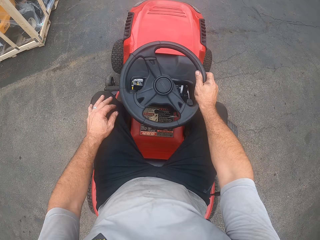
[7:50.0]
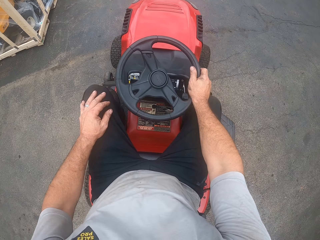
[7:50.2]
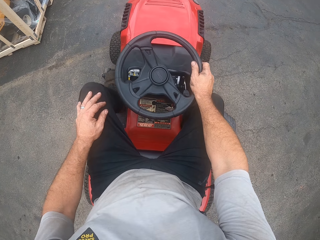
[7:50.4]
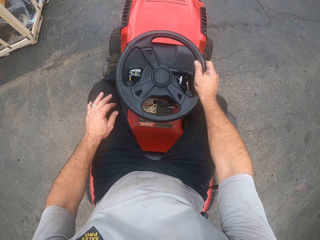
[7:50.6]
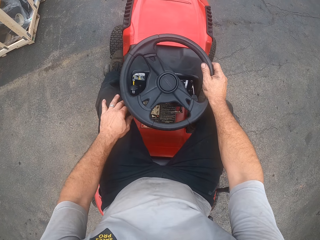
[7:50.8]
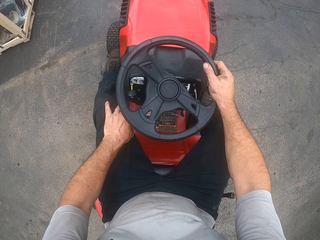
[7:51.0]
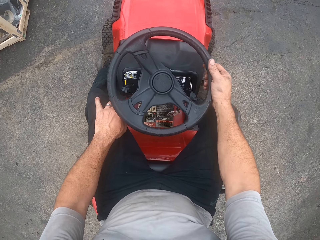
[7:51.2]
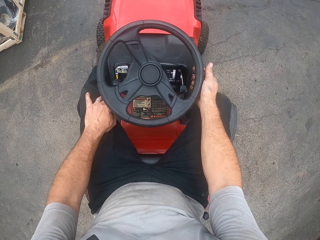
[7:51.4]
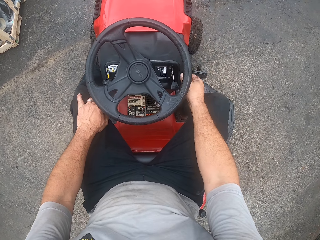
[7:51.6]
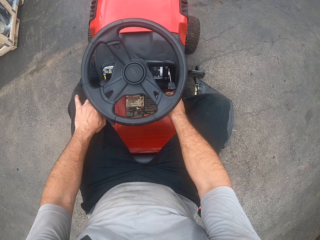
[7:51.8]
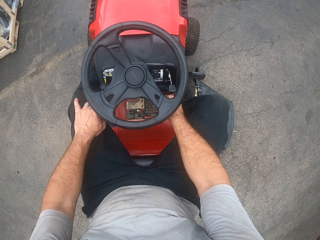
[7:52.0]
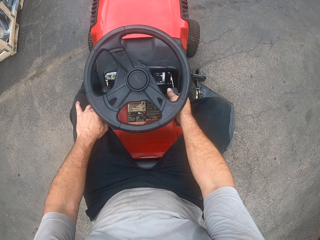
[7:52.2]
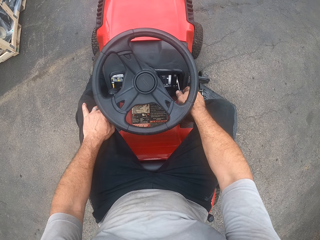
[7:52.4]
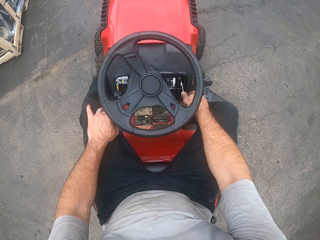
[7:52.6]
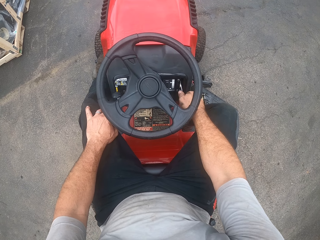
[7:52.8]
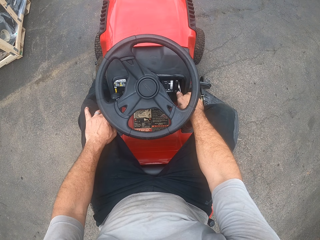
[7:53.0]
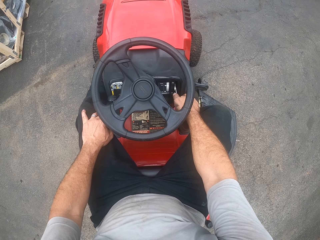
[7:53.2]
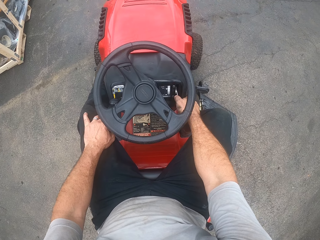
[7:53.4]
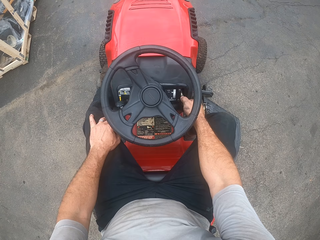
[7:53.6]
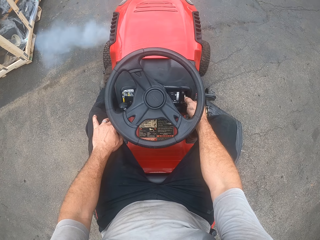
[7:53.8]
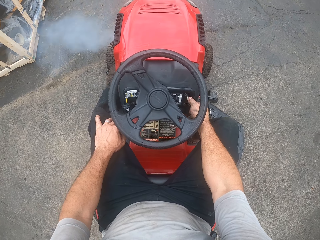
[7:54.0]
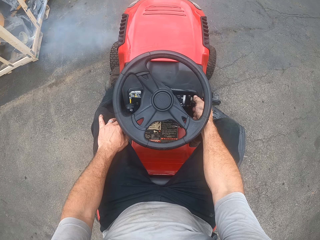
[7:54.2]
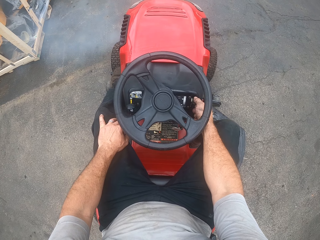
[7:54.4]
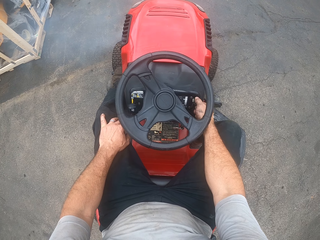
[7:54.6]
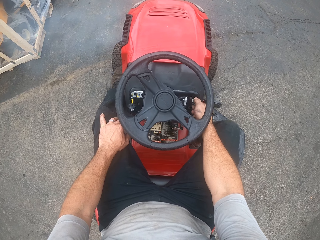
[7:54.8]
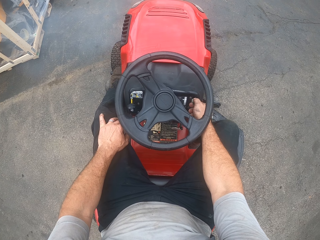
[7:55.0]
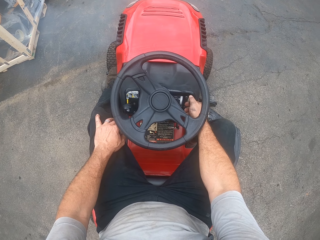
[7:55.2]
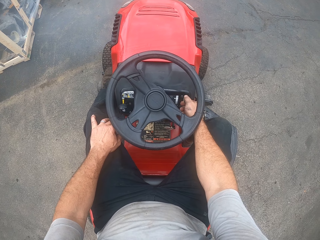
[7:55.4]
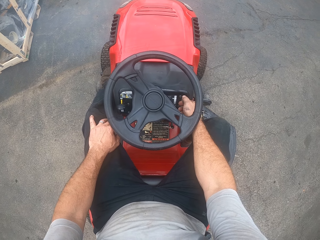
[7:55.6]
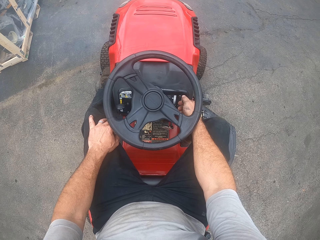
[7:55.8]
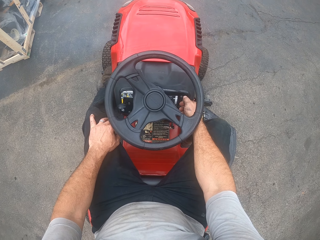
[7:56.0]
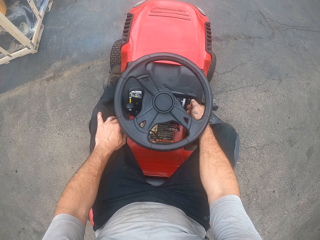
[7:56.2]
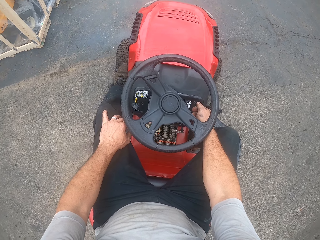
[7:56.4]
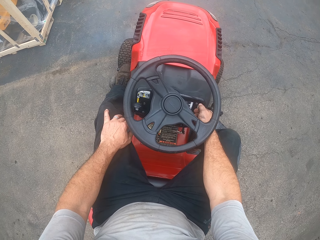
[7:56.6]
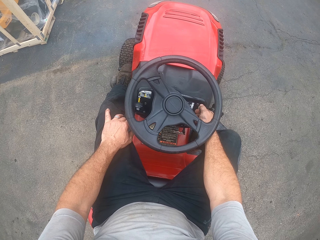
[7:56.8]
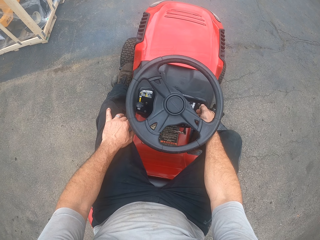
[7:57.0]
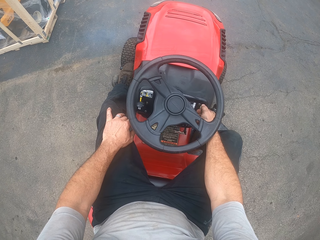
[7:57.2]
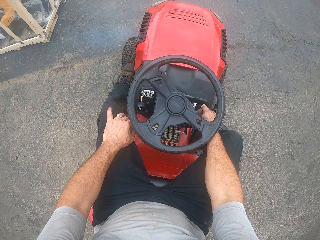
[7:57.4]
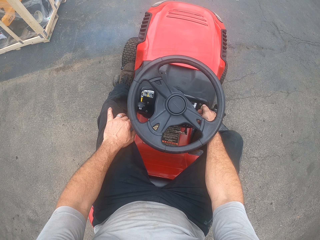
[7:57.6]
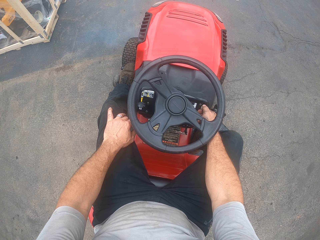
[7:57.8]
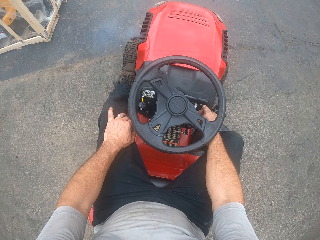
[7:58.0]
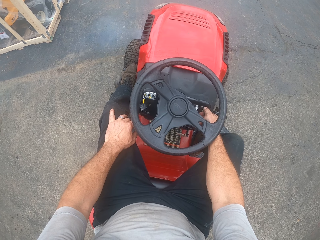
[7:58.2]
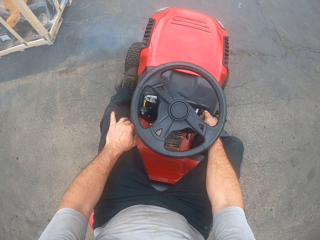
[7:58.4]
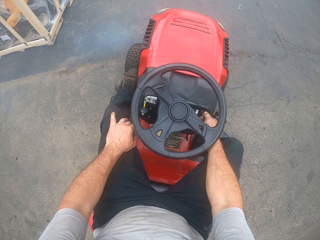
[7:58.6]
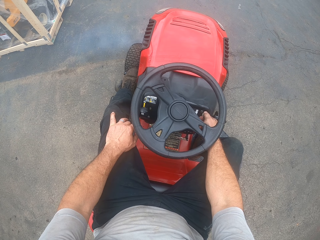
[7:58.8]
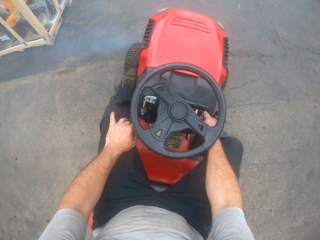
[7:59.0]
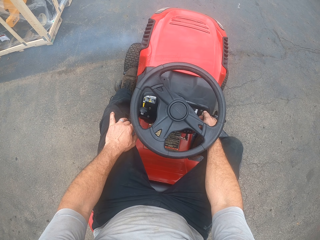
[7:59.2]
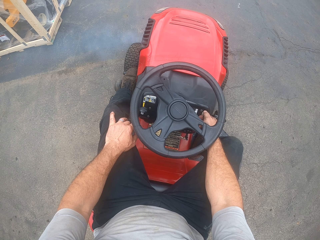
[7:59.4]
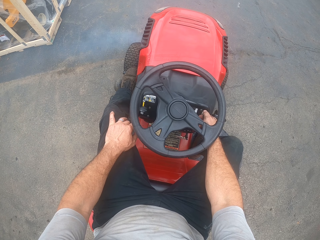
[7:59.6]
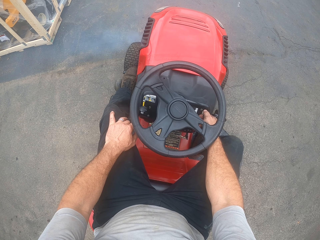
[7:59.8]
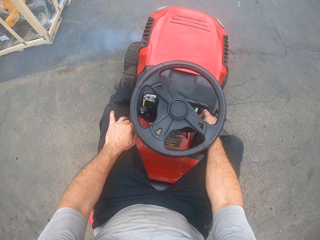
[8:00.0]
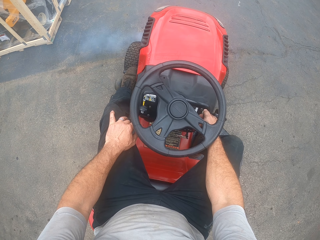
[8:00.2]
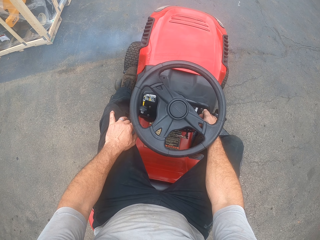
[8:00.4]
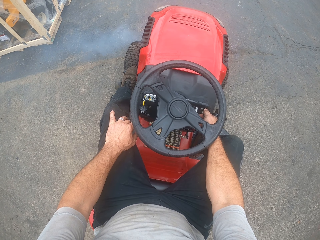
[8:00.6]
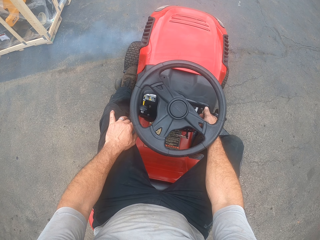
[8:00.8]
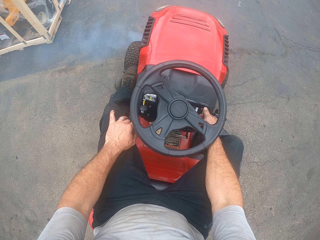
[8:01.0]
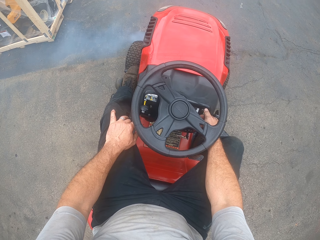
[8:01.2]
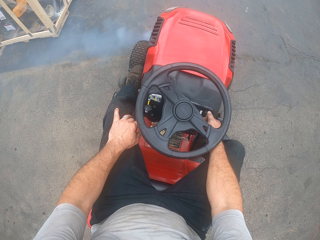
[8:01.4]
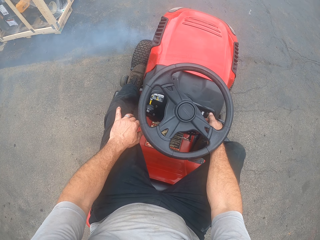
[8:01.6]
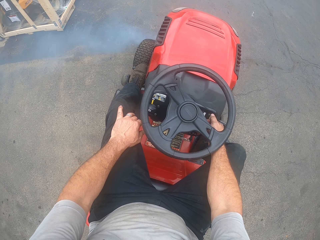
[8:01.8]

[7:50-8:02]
The camera wearer moves the lawn mower drive clutch lever. They stop the zero turn lawn mower. They look at the zero turn lawn mower. They press something on the zero turn lawn mower.

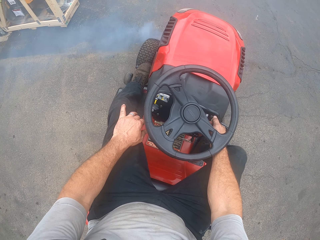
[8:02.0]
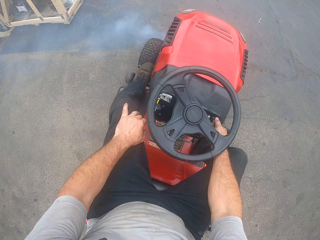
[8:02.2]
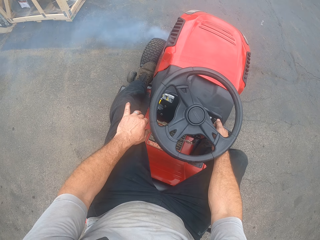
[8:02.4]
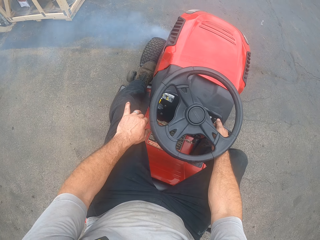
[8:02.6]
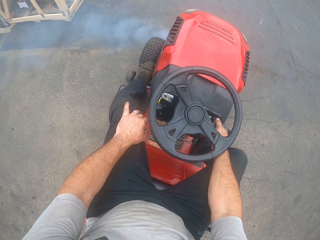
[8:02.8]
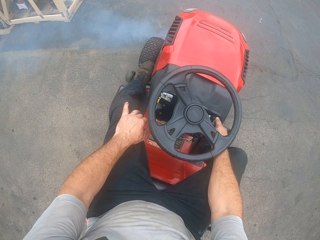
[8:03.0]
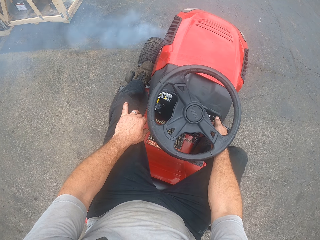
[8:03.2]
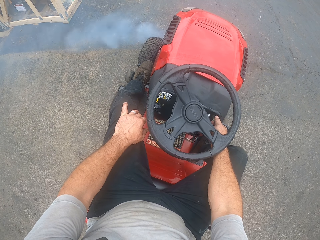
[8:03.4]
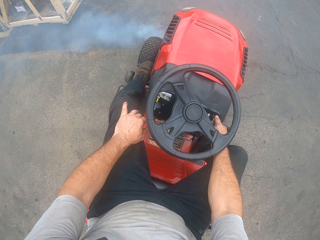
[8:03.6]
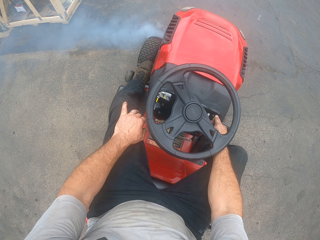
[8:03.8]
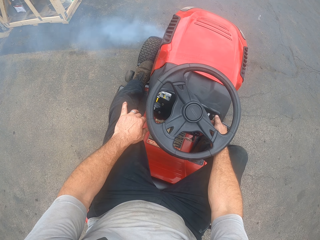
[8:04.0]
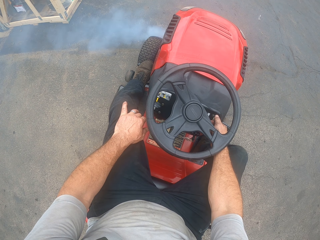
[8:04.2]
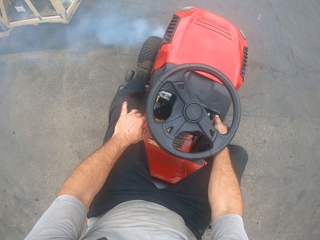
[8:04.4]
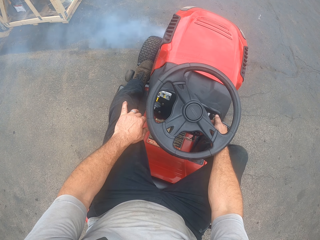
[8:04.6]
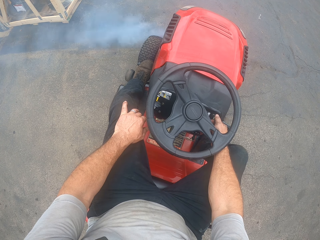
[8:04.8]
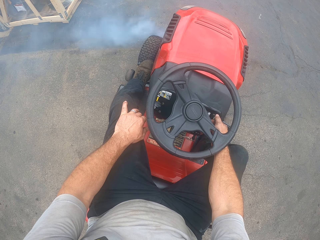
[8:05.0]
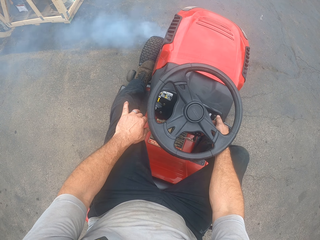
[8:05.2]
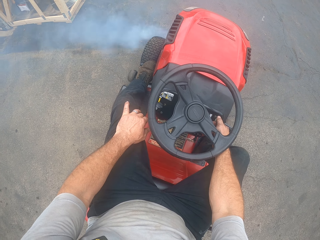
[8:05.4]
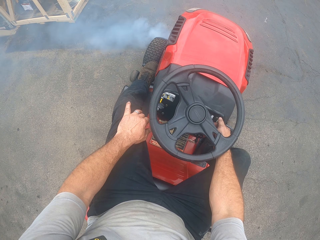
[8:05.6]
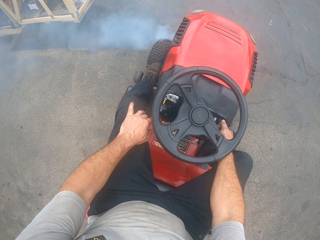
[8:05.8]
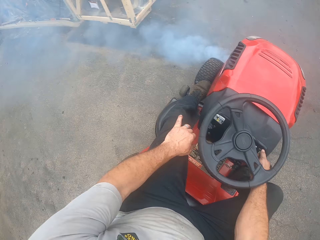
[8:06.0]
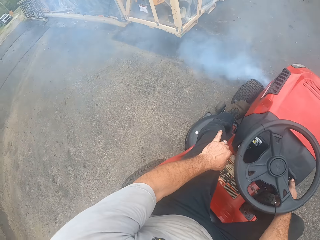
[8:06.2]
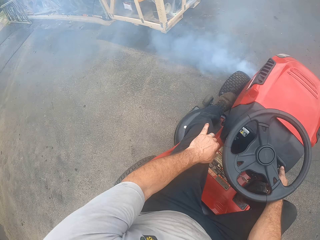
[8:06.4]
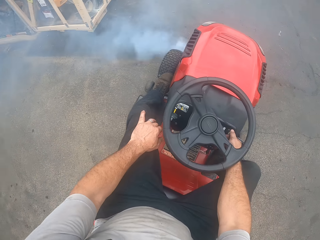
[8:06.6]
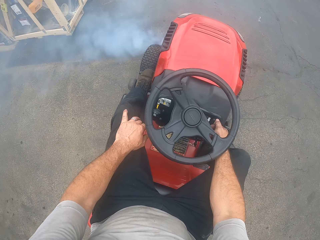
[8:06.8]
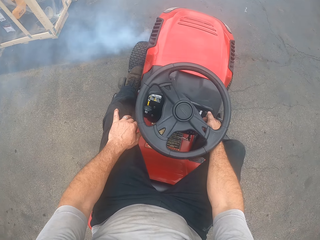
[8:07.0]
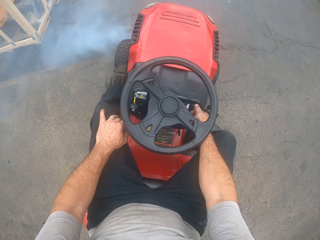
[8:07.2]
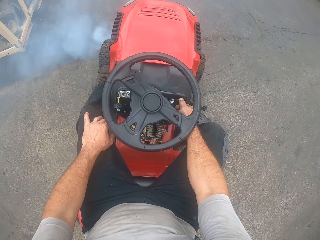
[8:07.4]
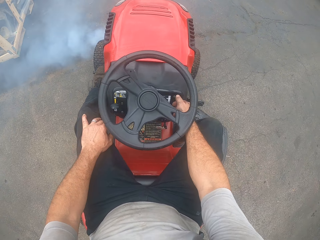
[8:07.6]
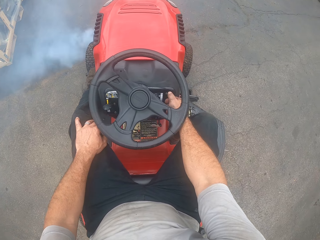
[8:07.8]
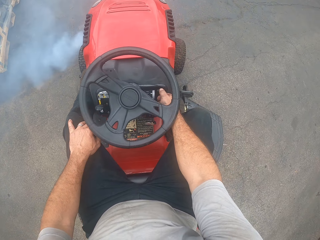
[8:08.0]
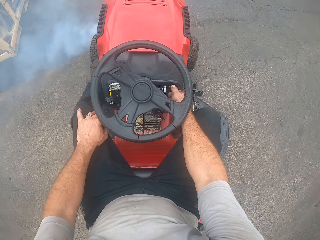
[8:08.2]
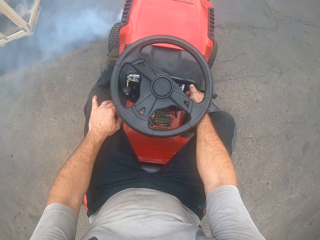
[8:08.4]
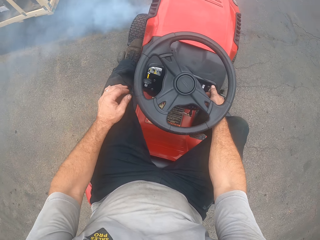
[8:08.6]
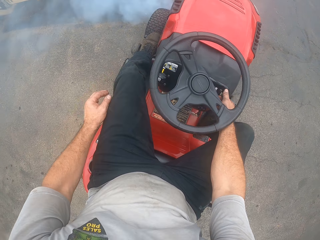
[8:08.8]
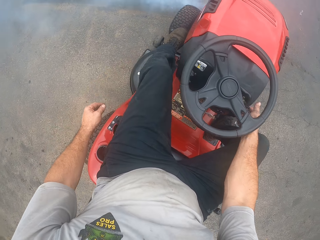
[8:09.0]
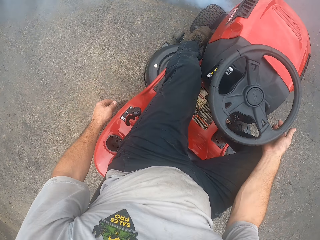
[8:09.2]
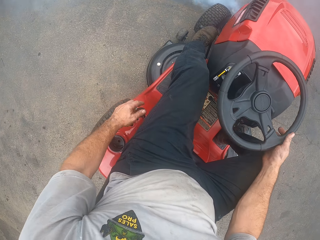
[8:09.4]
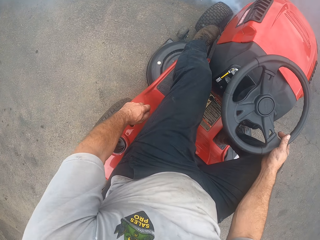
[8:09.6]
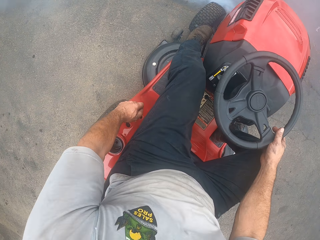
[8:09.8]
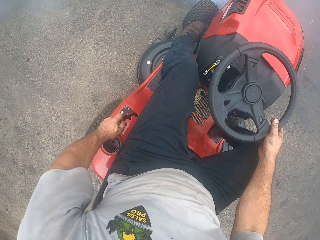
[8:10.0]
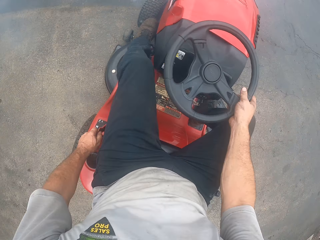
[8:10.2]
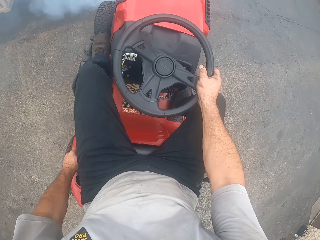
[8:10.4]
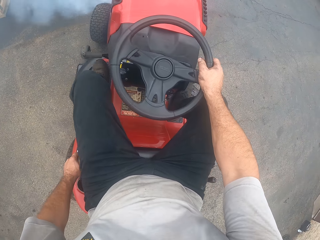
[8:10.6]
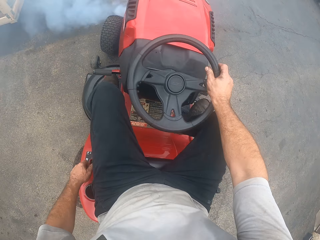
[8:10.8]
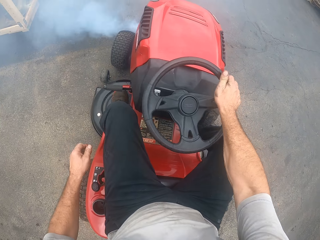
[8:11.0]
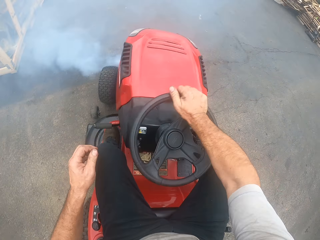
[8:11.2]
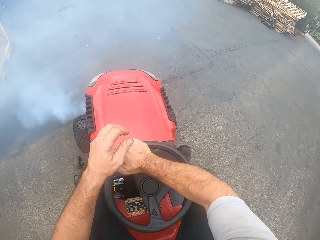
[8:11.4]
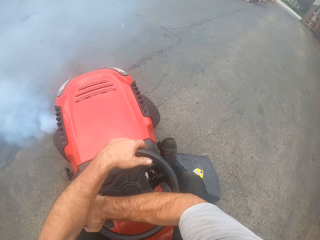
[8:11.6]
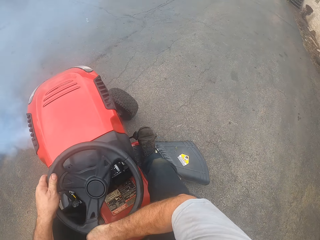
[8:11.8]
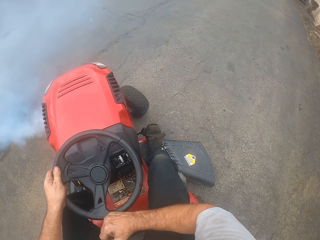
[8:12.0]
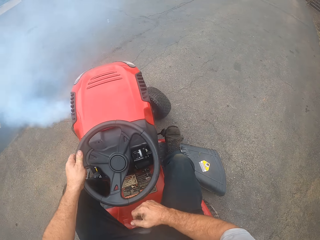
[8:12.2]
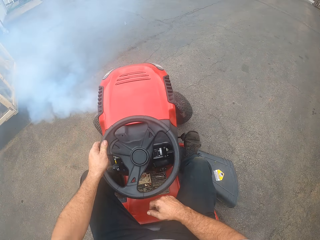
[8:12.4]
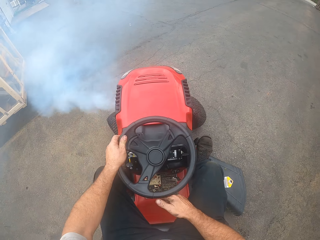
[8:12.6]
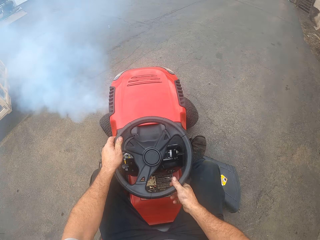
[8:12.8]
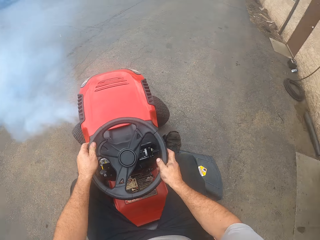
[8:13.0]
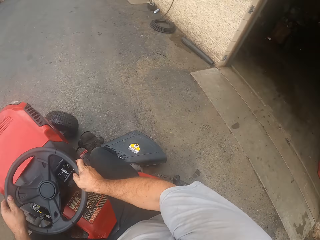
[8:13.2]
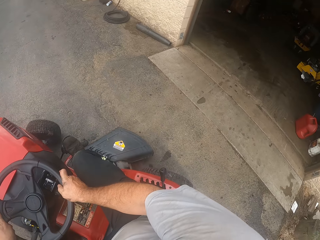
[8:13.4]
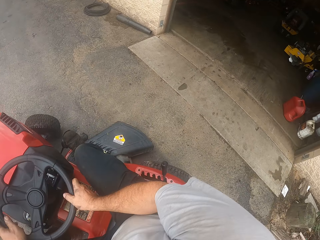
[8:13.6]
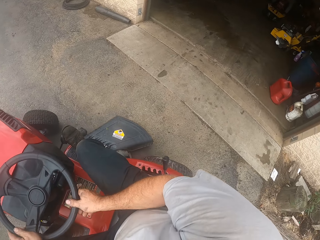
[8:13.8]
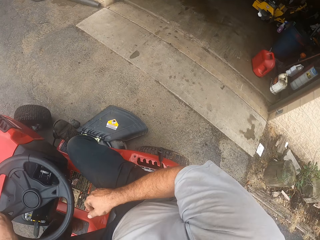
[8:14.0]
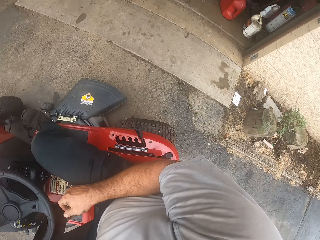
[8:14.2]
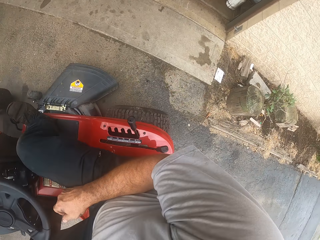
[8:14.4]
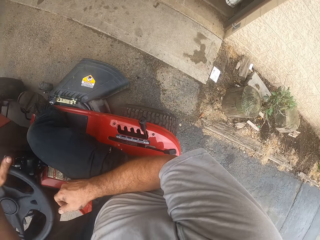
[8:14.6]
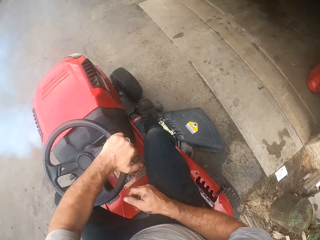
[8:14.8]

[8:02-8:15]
The camera wearer looks around. They move the lawn mower shift lever behind. They drive the zero turn lawn mower.
